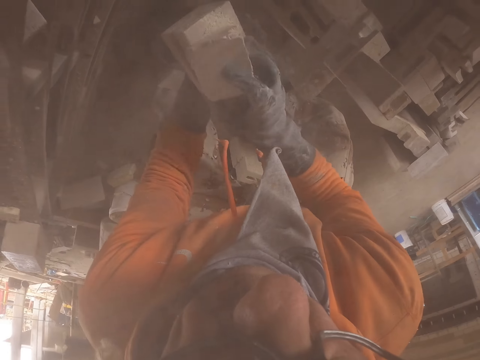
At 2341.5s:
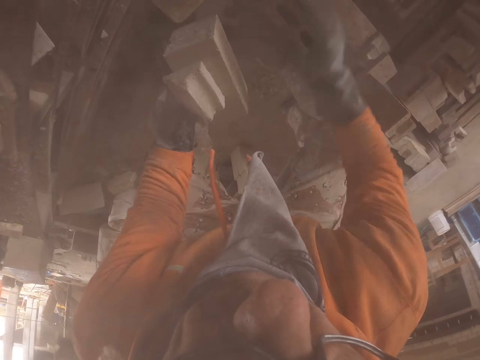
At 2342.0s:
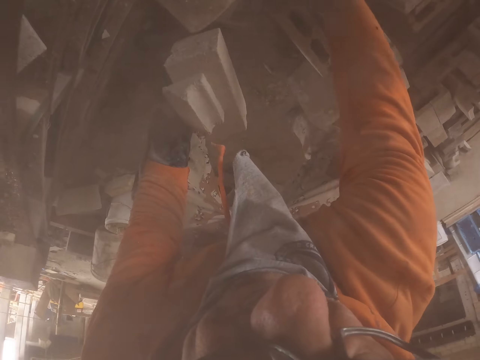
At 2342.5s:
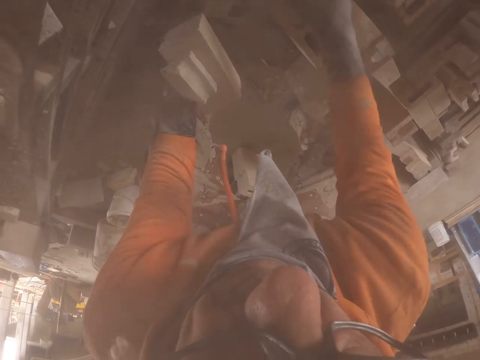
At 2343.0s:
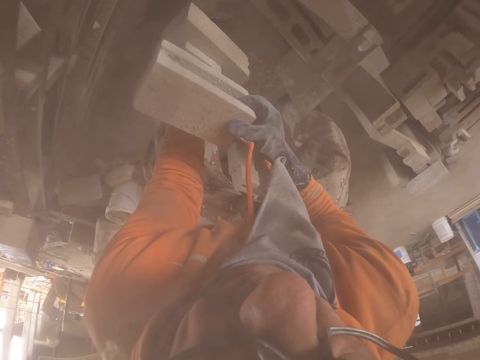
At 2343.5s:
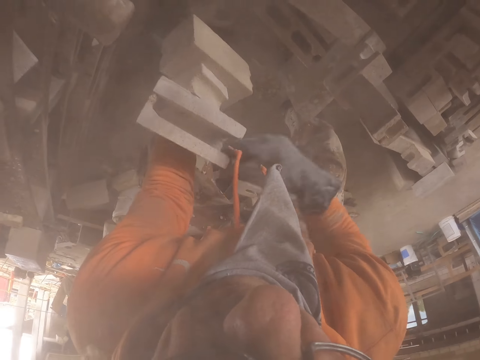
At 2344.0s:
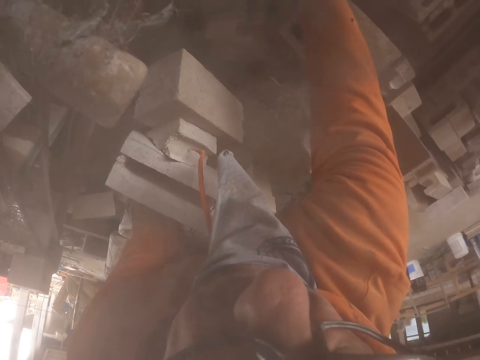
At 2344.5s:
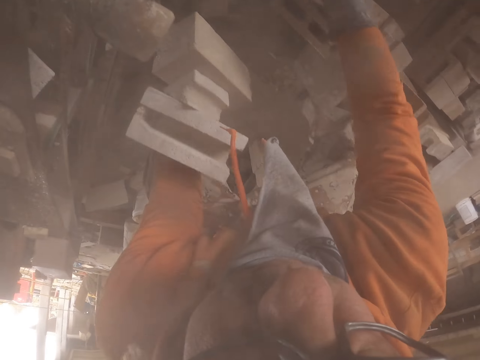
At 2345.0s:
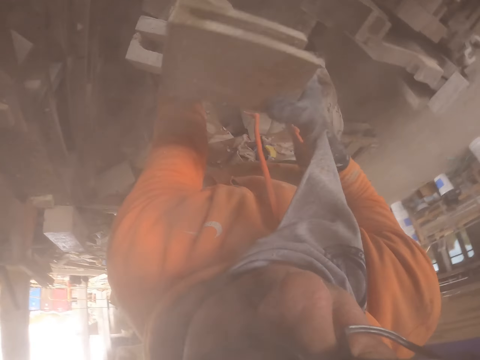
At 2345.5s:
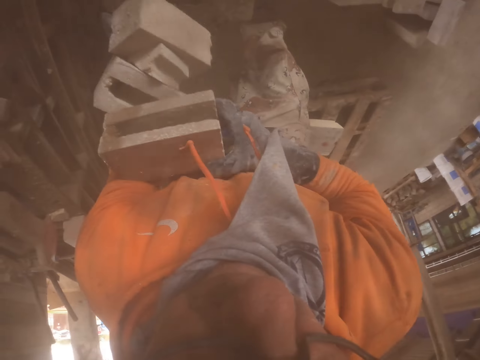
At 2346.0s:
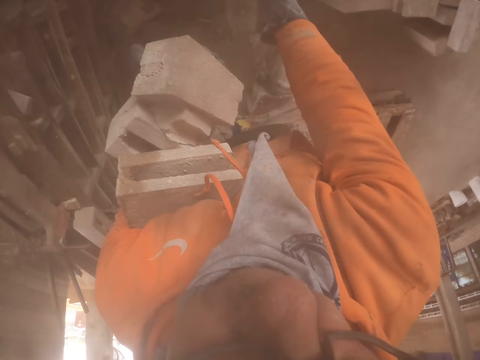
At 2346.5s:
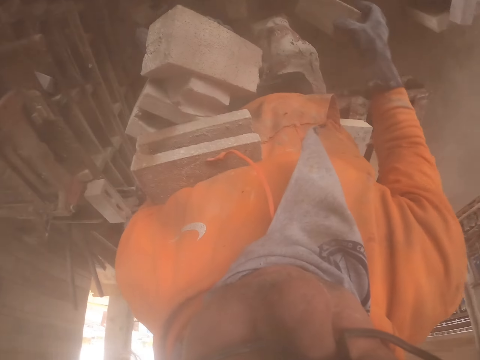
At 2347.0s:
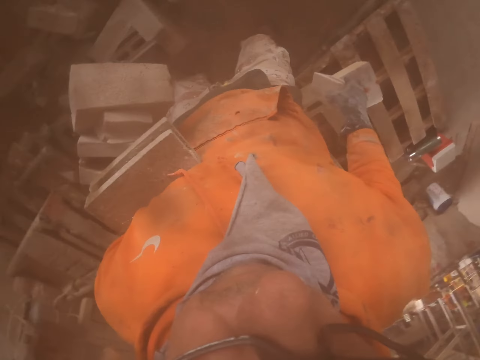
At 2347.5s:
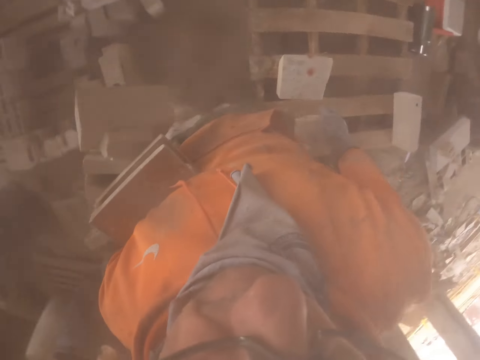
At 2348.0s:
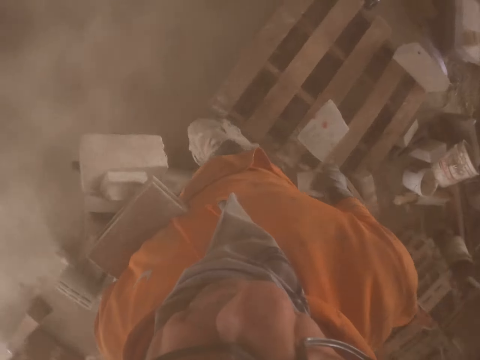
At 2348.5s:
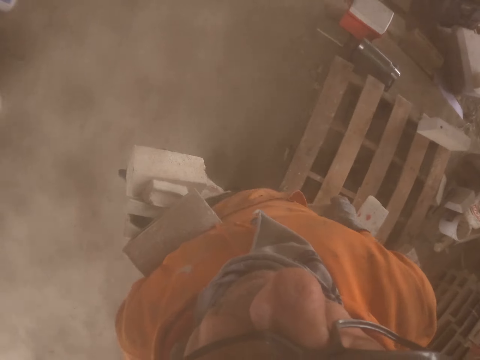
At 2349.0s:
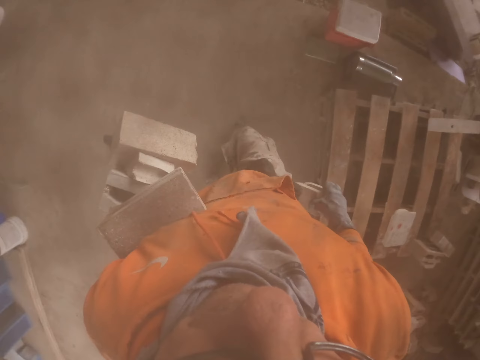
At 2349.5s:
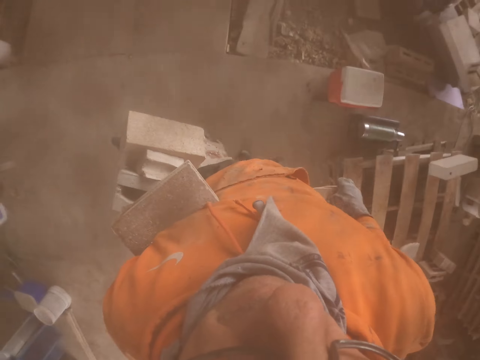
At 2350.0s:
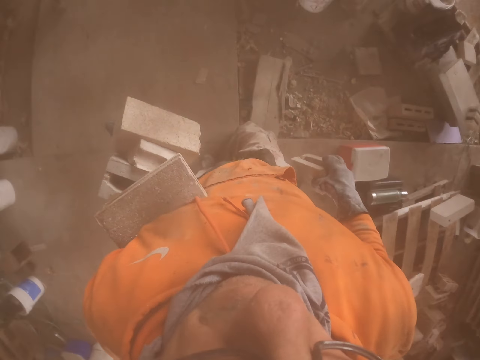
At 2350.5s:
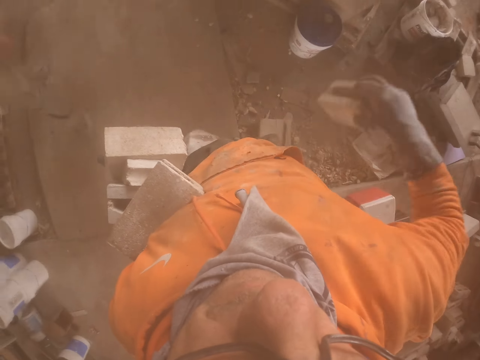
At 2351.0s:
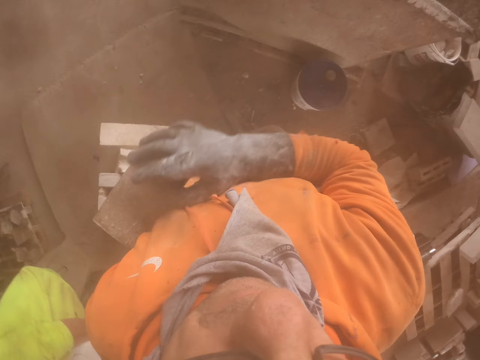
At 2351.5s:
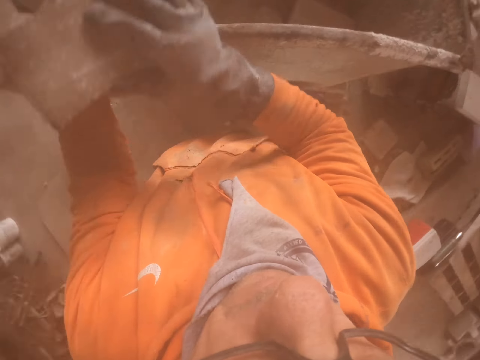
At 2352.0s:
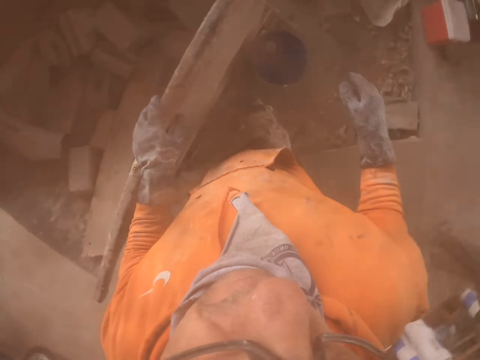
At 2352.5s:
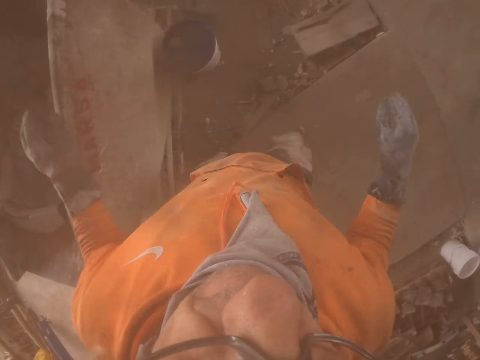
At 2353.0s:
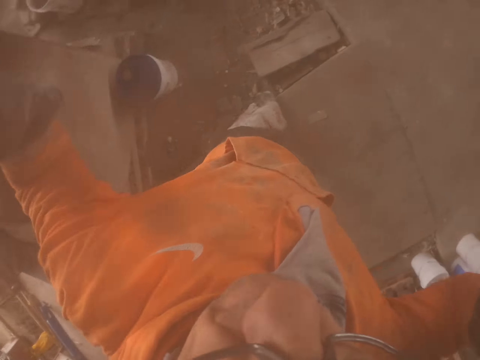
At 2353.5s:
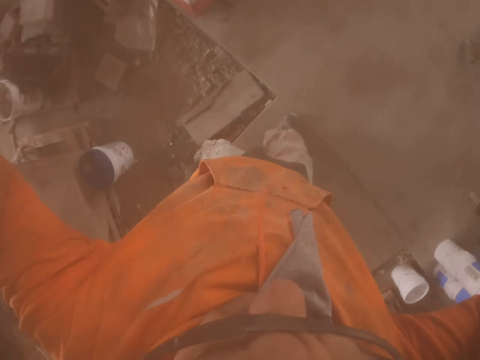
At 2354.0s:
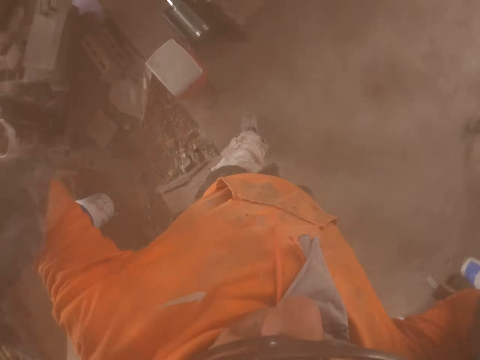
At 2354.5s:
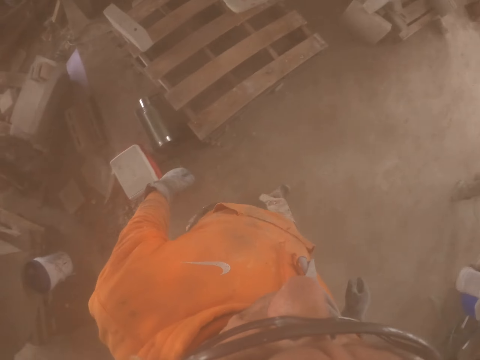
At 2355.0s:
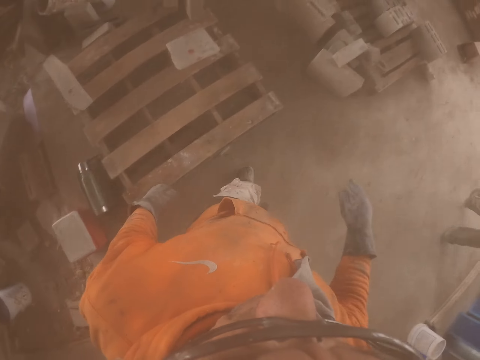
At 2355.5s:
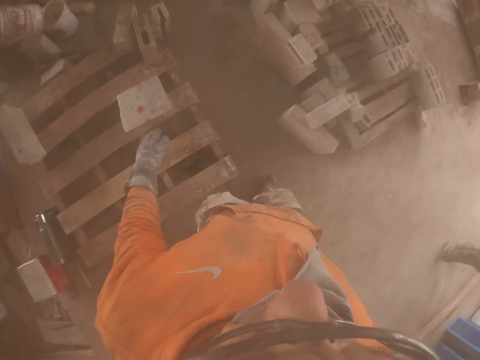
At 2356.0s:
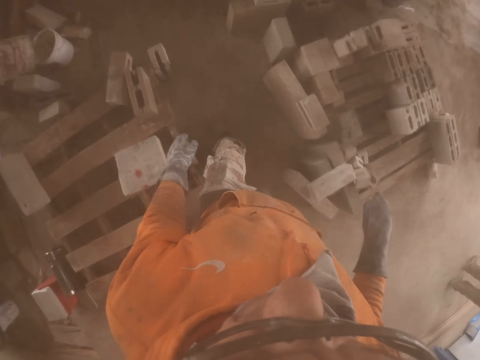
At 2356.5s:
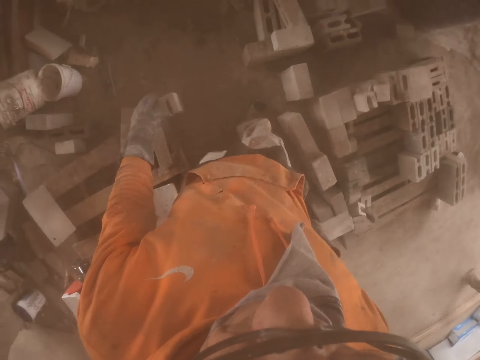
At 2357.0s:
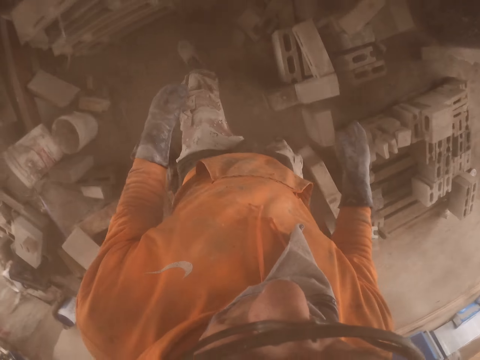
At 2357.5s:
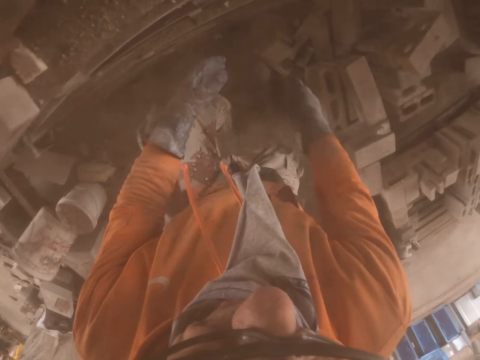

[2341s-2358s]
The camera wearer walks around. They throw the brick in the metal box. They adjust the camera and walk around.

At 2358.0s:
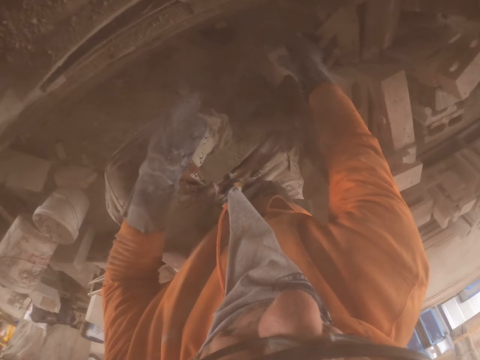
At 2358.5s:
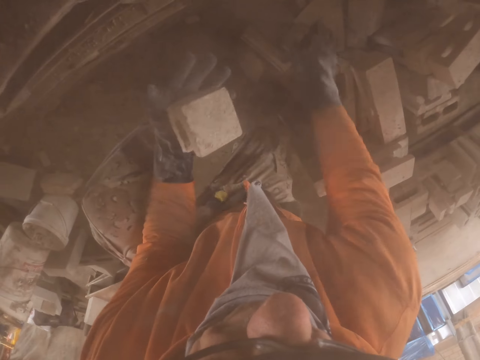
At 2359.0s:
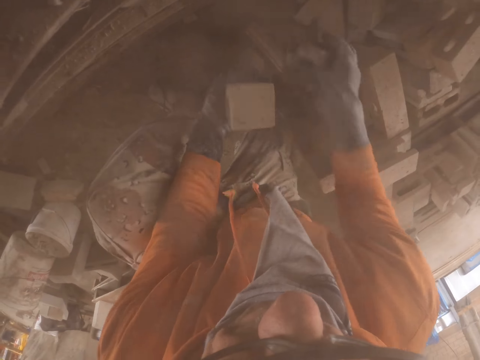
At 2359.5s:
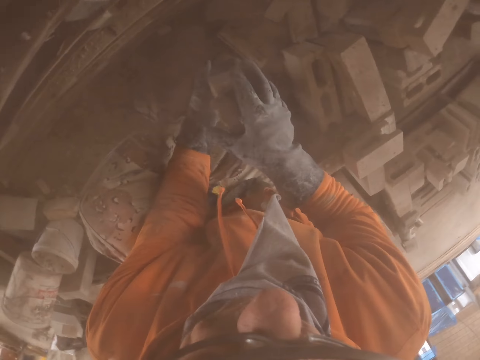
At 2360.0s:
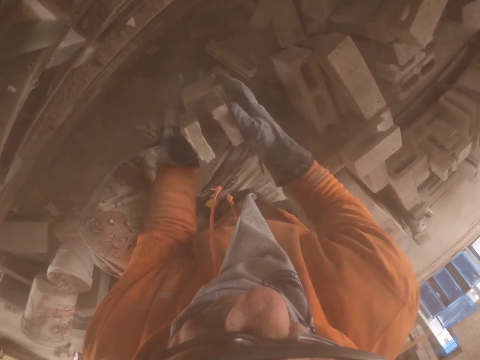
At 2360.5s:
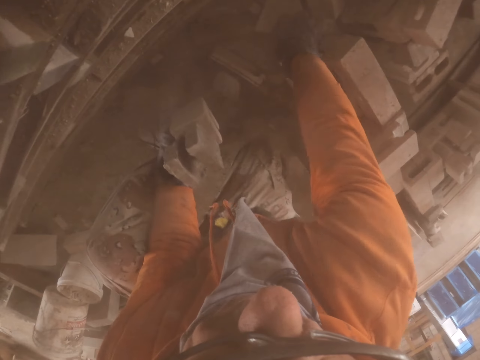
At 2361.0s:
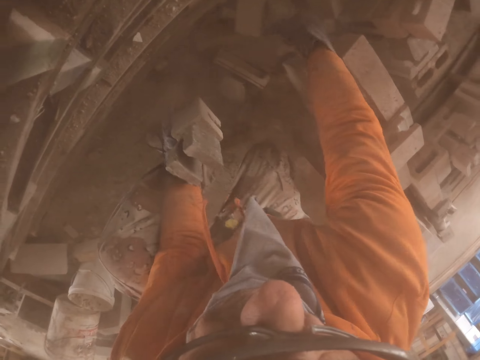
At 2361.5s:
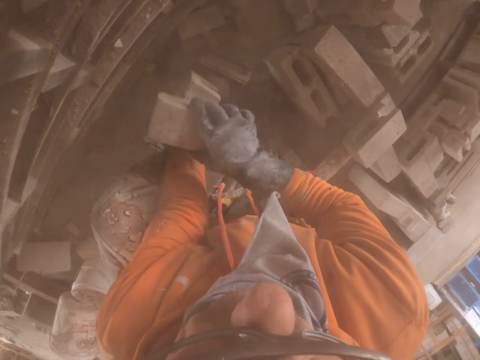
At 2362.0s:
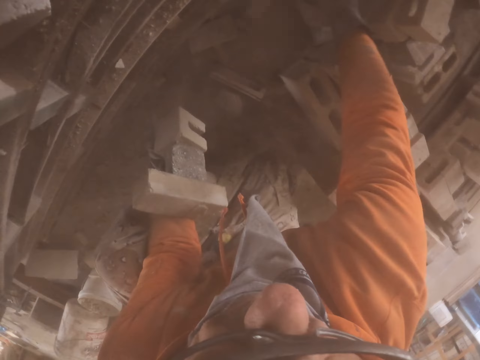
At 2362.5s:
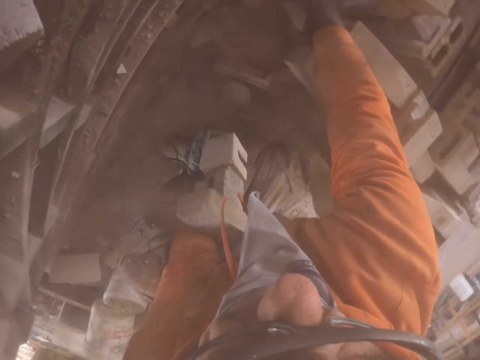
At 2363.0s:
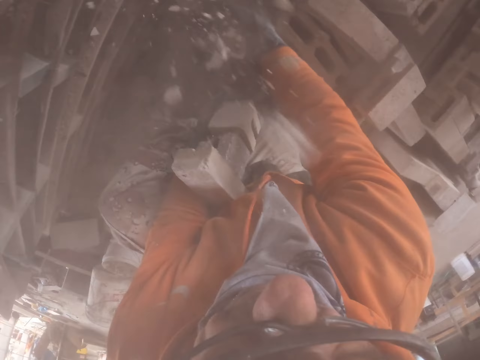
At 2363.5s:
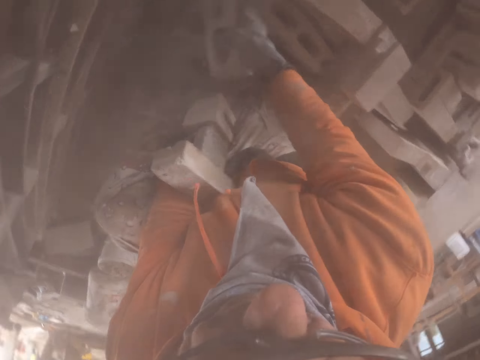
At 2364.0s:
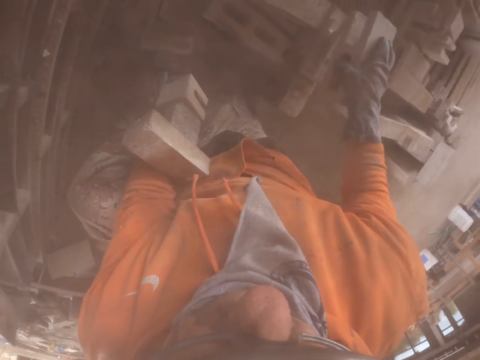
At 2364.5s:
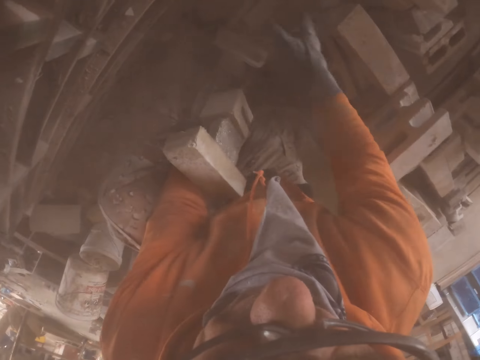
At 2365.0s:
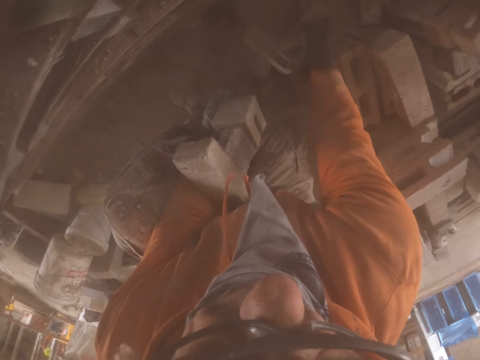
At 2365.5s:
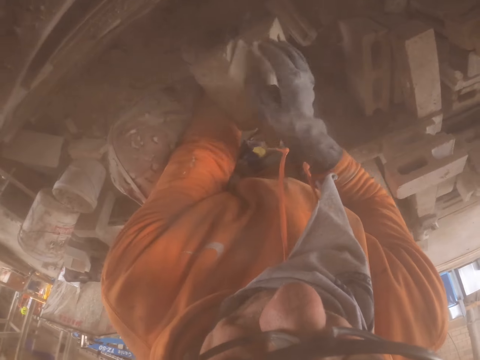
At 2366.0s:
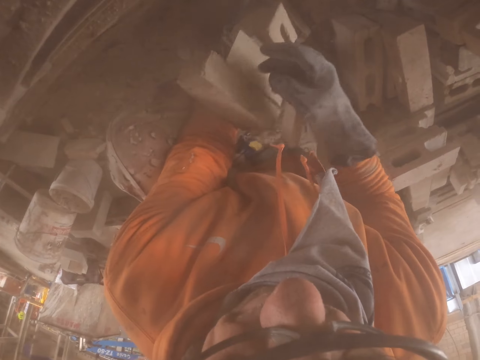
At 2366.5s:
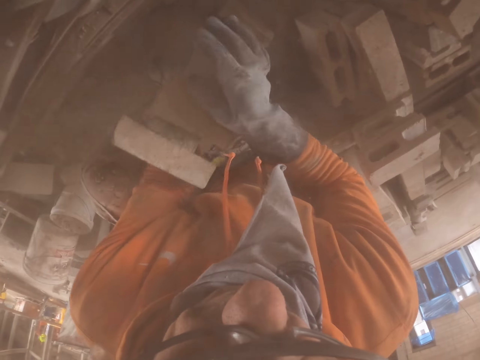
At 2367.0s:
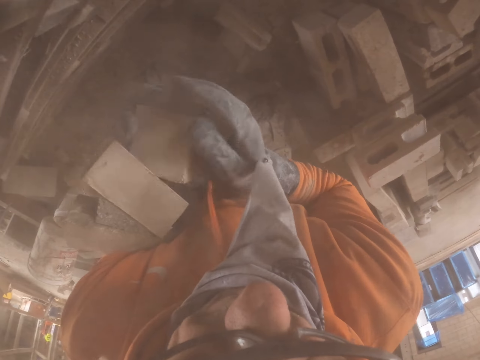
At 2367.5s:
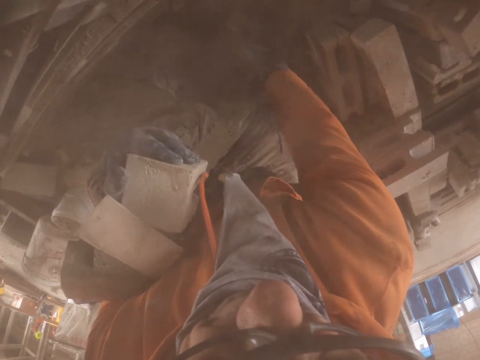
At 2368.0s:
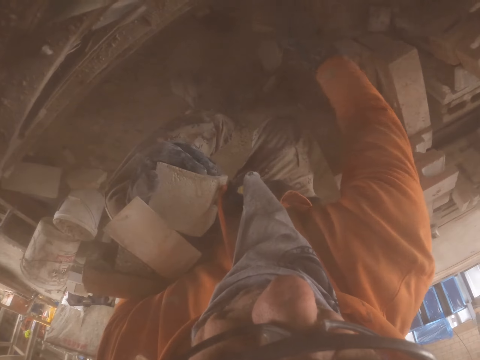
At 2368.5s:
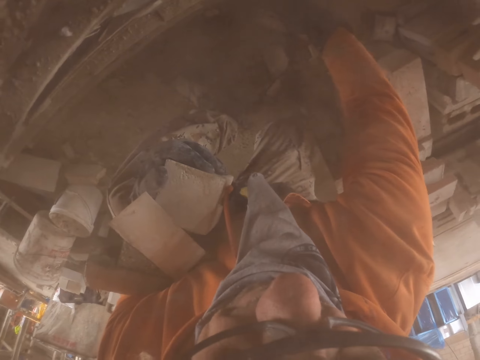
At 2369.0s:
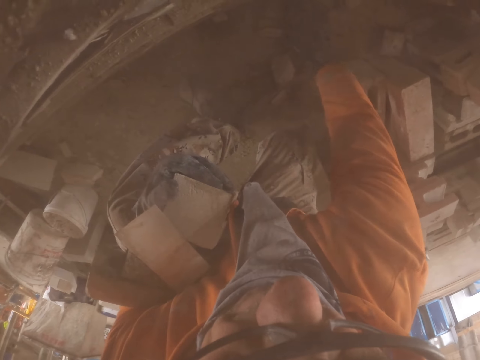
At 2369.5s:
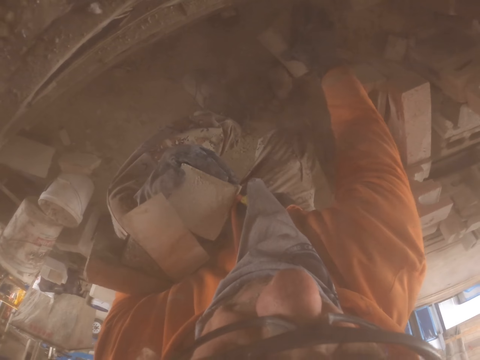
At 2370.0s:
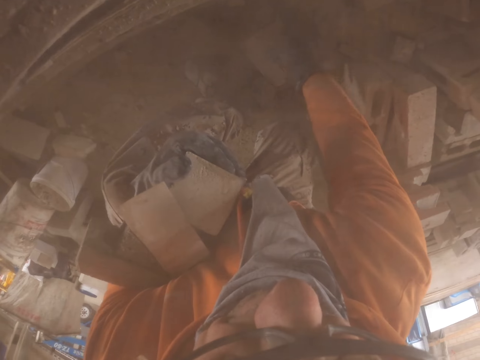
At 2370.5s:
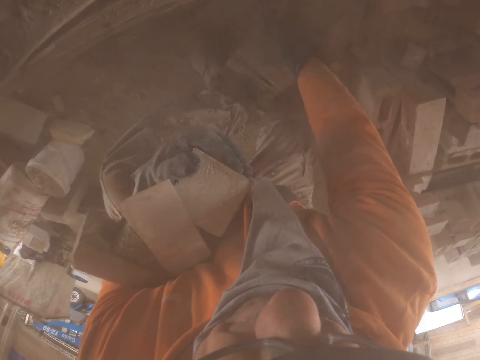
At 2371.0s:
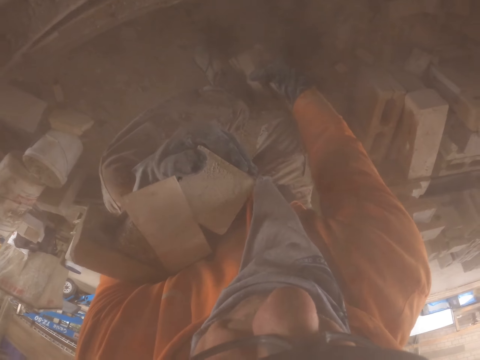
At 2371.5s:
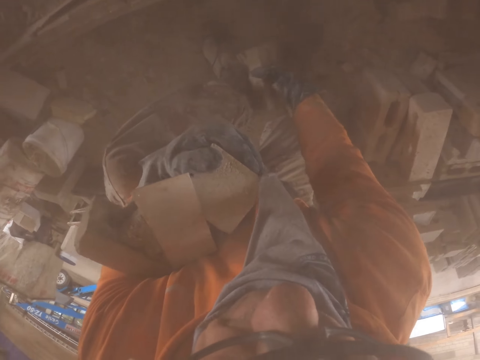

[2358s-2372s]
The camera wearer picks up the brick stones. They put a brick aside.
